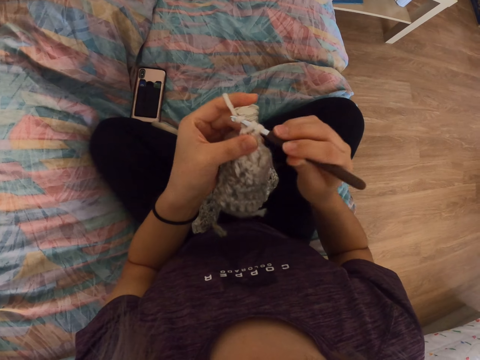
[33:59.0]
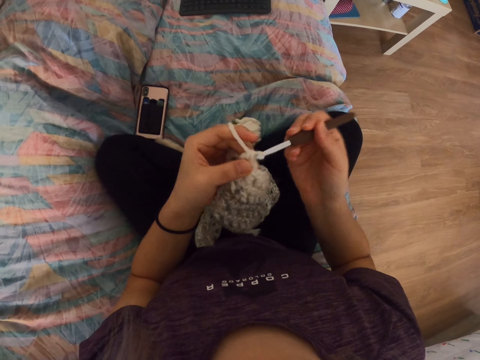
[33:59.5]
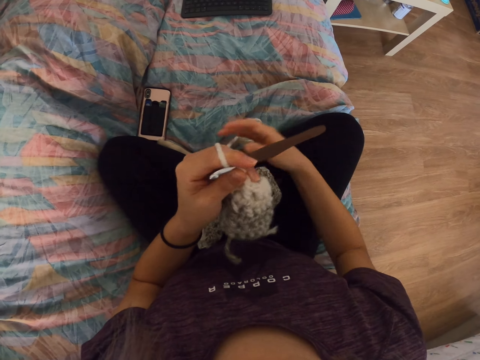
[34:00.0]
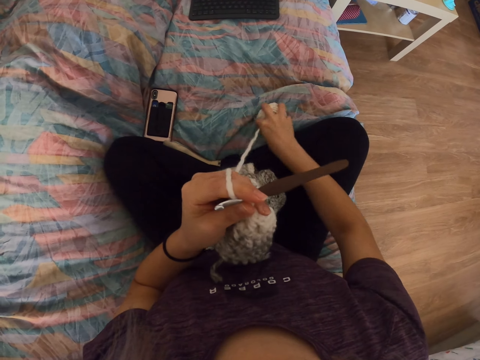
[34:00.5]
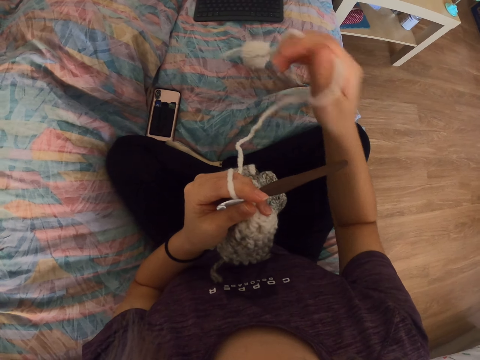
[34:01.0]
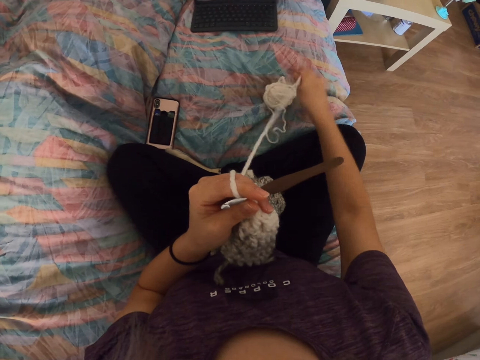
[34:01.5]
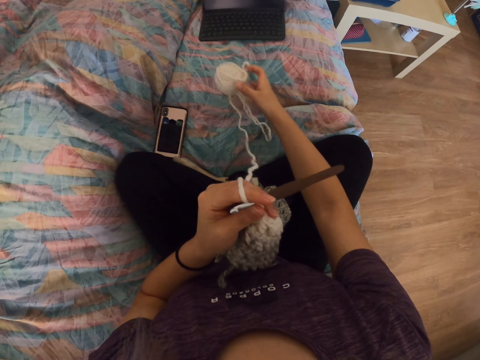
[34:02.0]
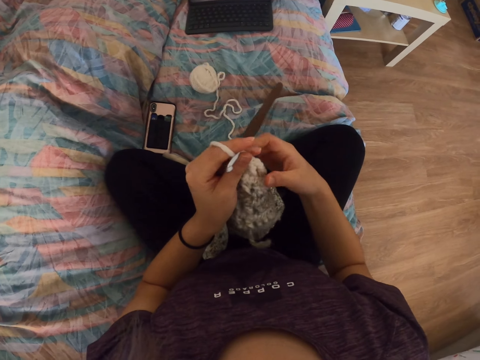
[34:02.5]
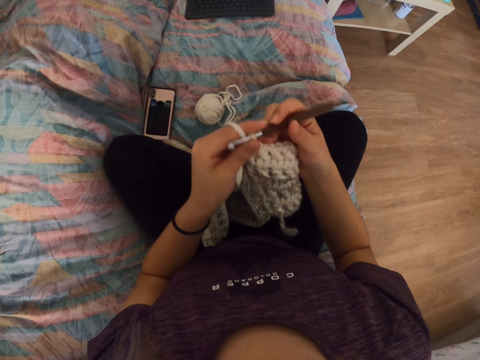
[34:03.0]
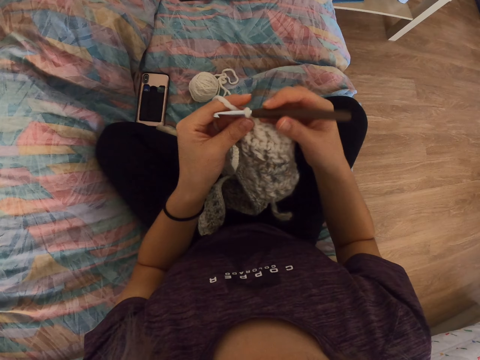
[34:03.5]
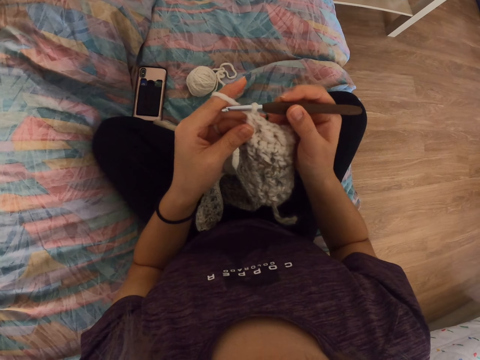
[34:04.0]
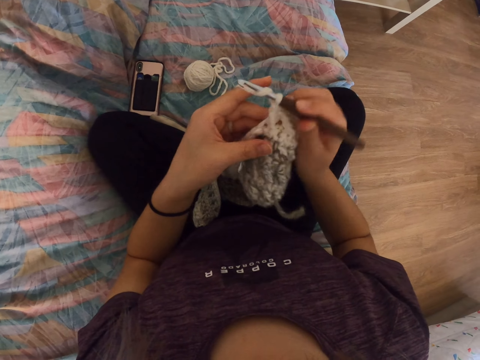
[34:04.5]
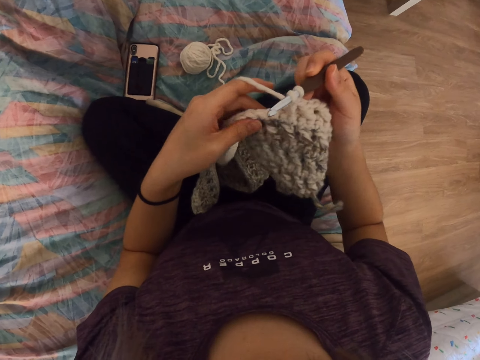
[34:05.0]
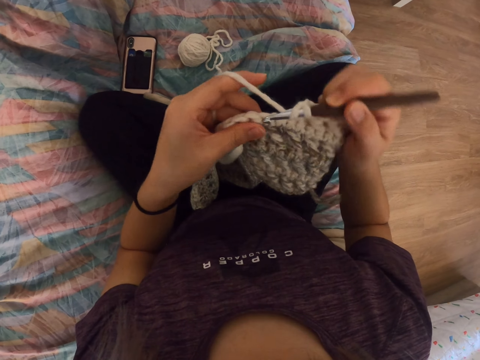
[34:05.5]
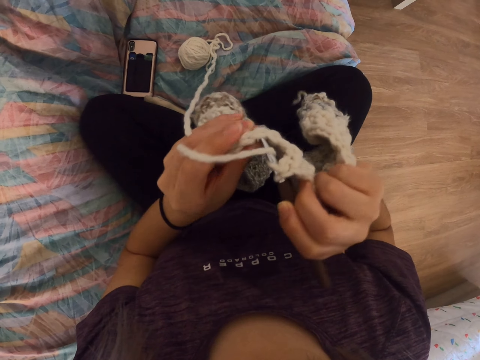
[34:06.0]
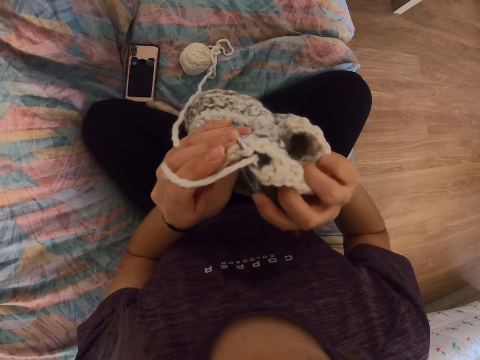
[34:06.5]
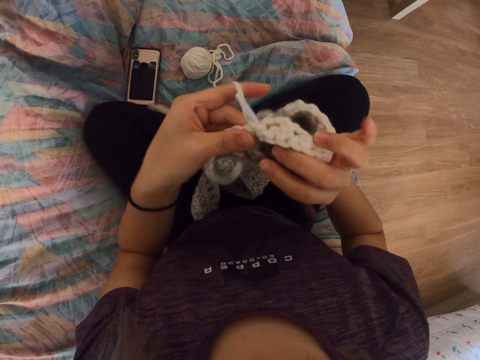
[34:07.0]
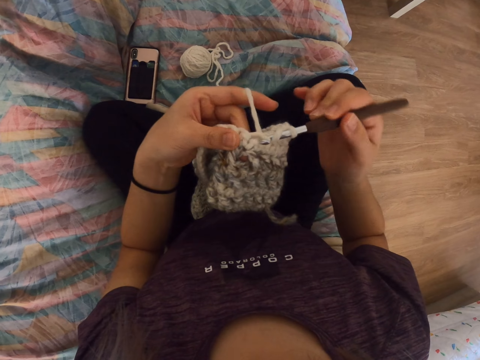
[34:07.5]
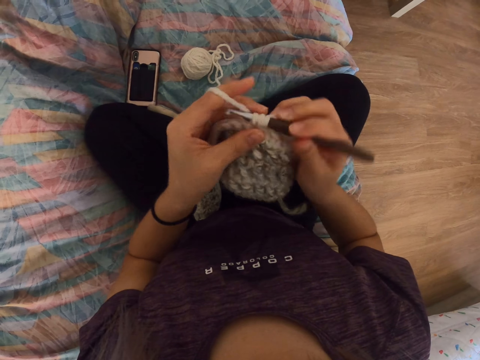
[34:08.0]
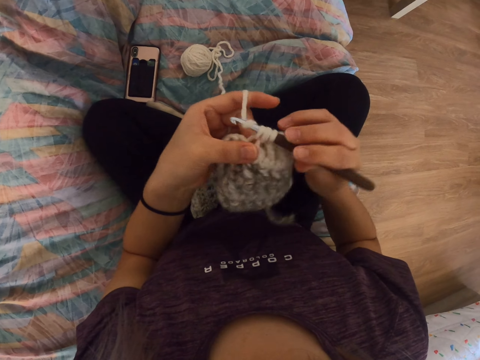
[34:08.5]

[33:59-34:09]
The camera wearer pulls the thread. They move the string. They knit the thread.
